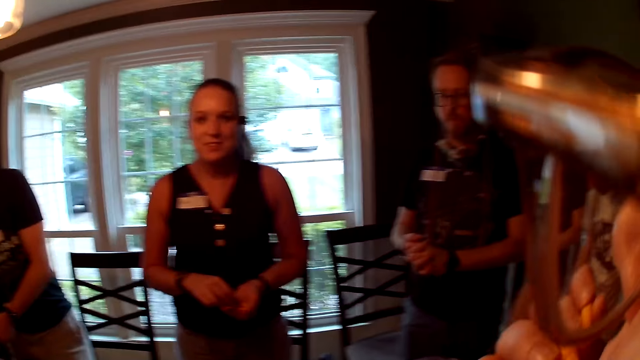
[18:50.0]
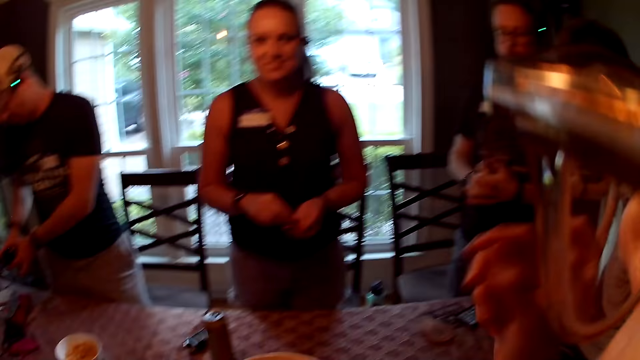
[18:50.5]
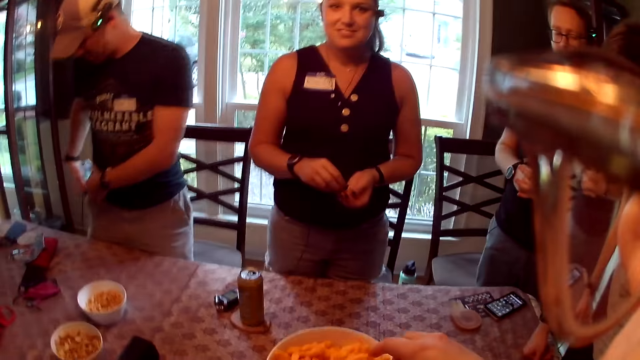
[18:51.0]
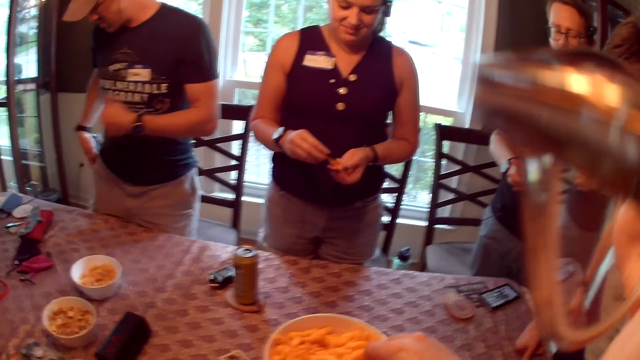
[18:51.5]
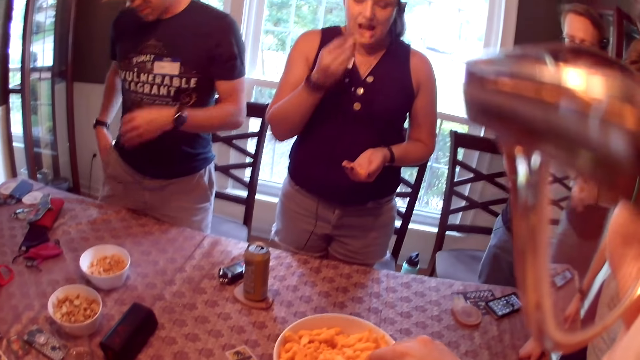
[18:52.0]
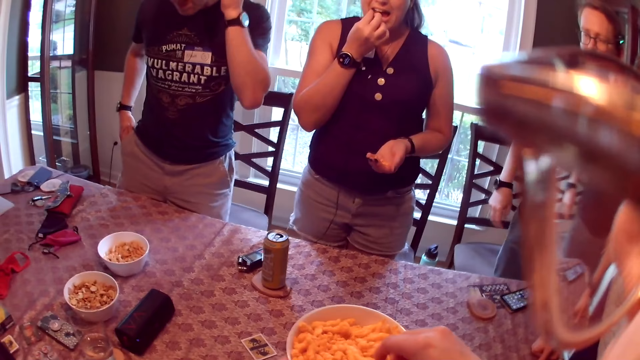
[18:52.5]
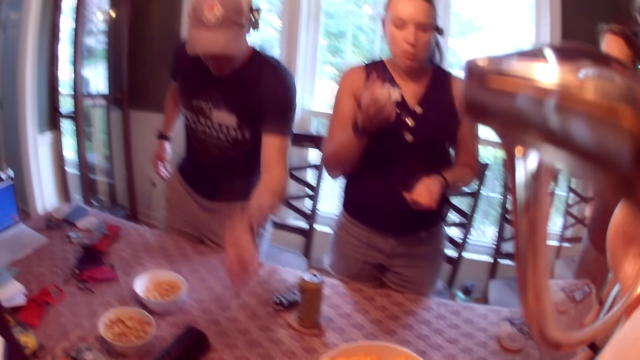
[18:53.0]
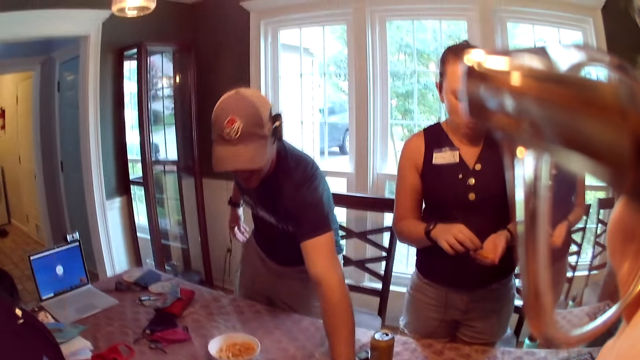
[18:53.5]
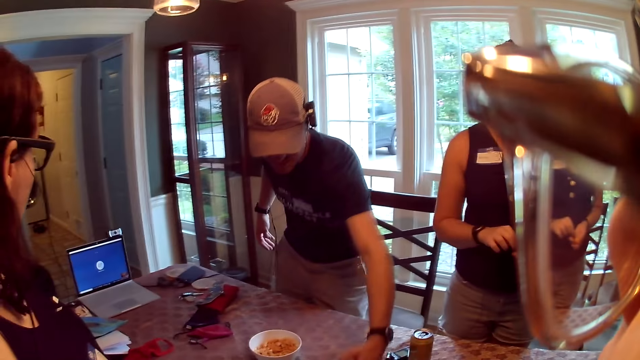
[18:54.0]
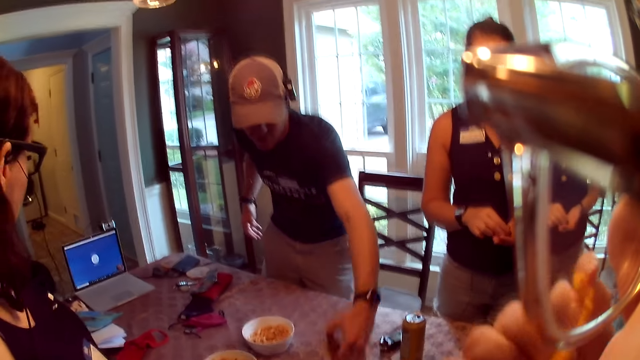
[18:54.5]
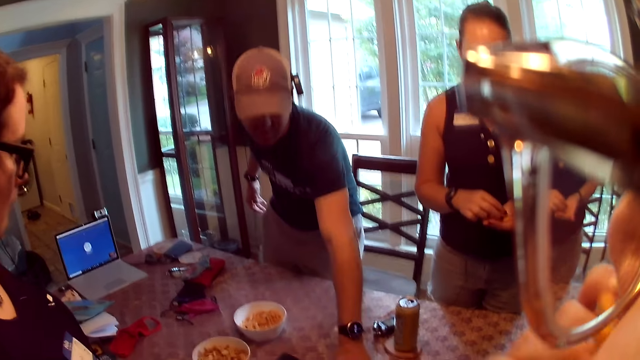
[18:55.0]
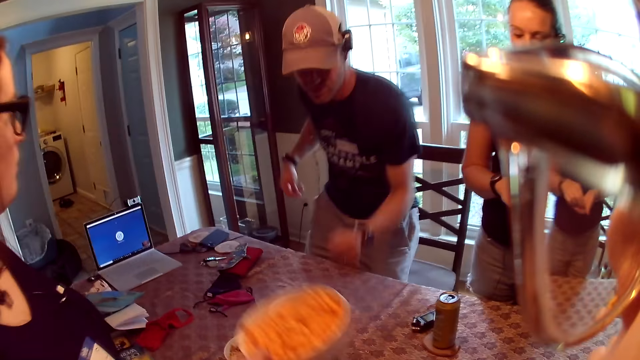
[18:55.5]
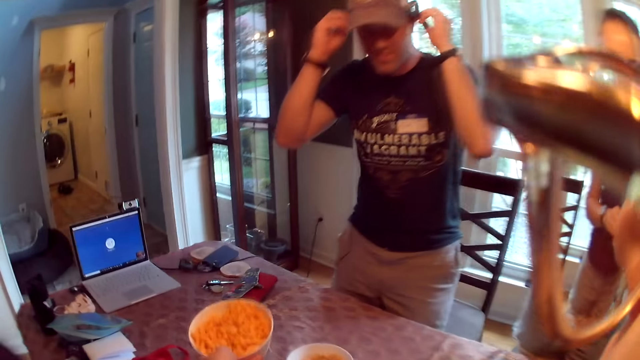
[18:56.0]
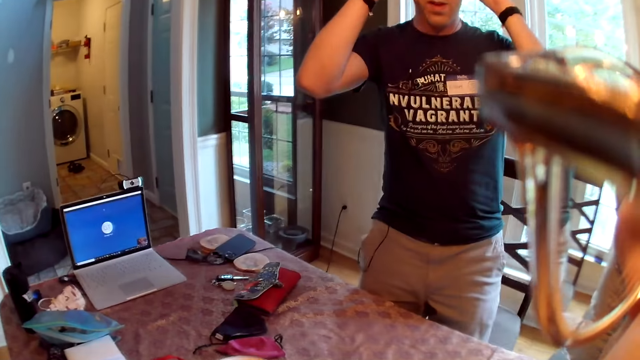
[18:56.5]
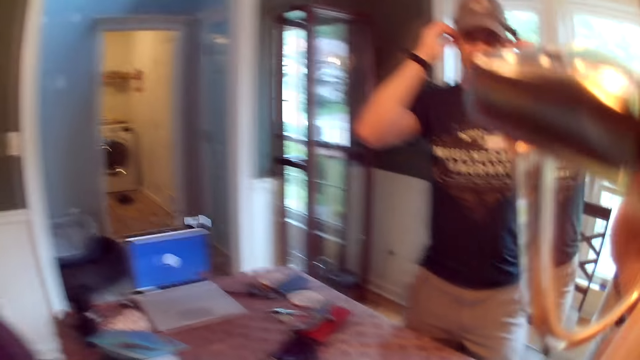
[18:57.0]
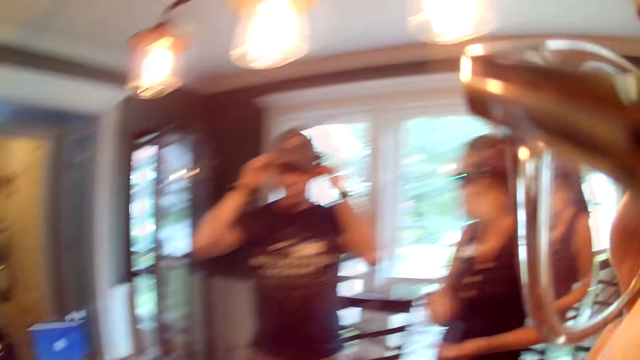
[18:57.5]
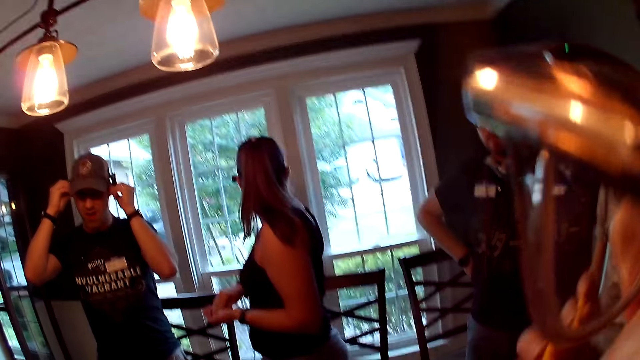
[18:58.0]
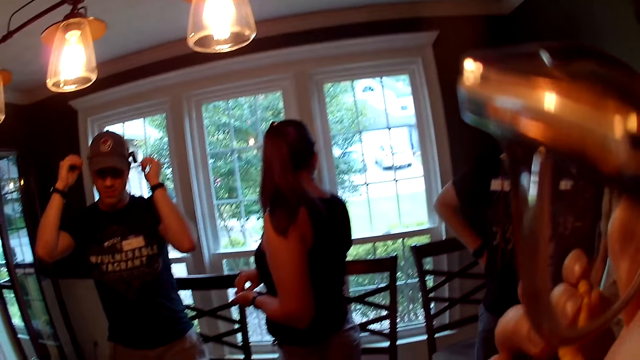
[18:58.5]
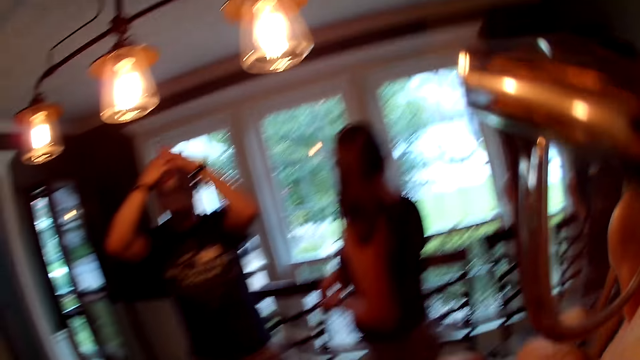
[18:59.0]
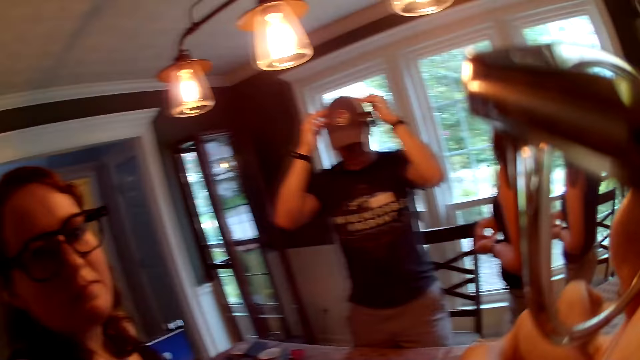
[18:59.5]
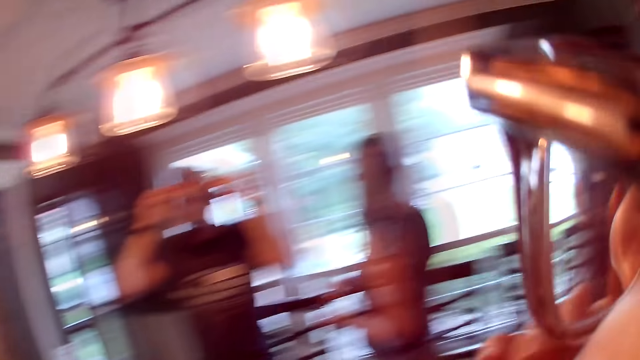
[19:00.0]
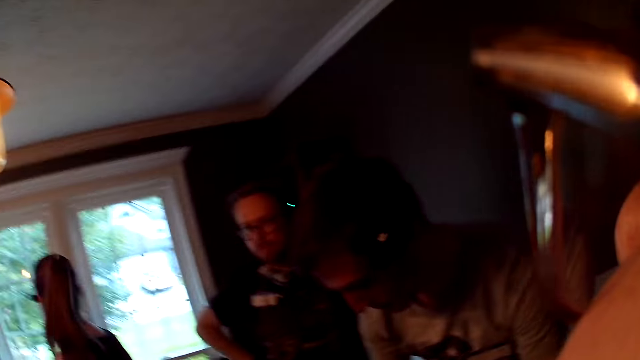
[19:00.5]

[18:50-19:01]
The camera wearer looks around and picks crisps from the bowl with her right hand. The woman eats crisps with her right hand. The camera wearer speaks. The man picks cards from the table with his left hand and drops the cards on the table with his left hand. The camera wearer drops the bowl of crisps on the table with her left hand. She converses with the man. She looks around.

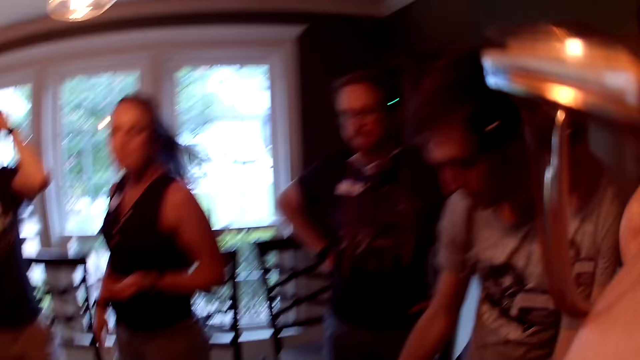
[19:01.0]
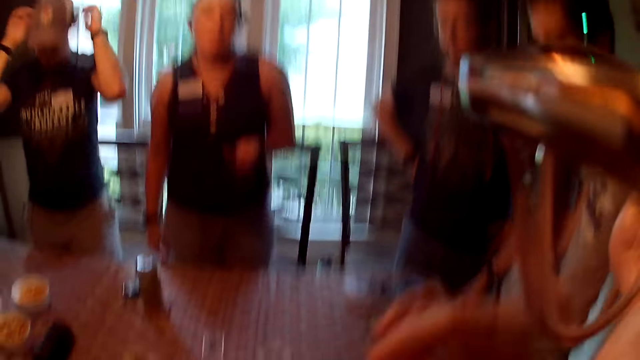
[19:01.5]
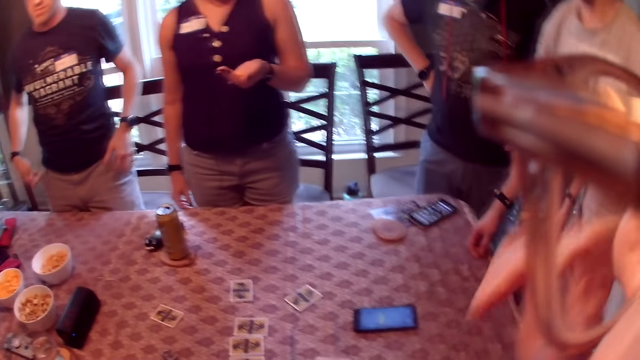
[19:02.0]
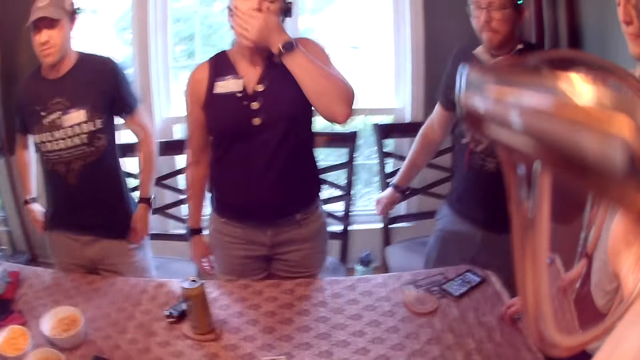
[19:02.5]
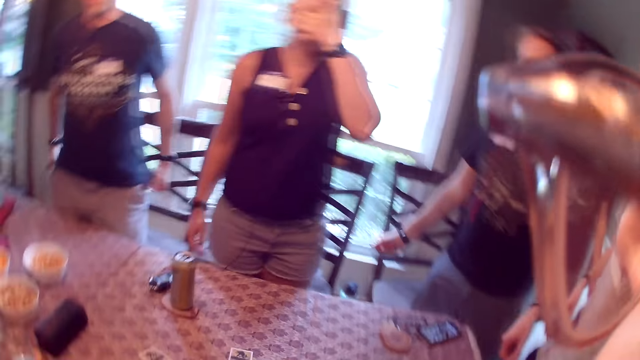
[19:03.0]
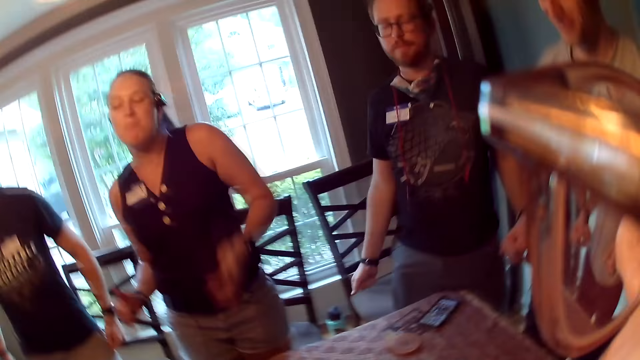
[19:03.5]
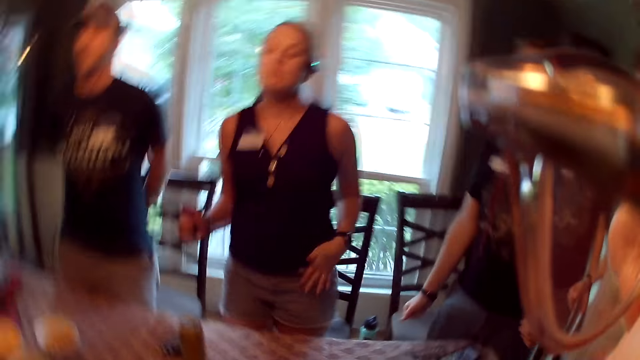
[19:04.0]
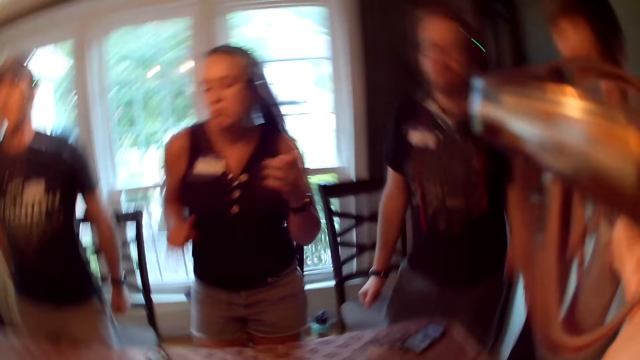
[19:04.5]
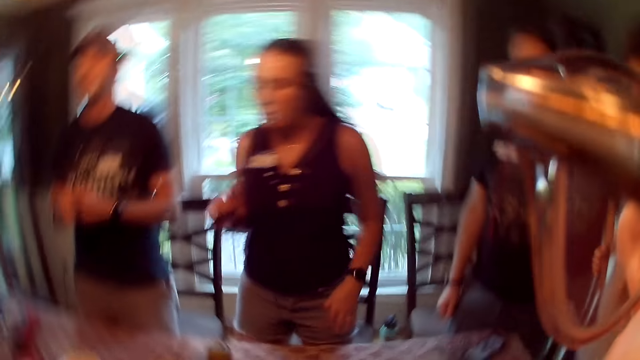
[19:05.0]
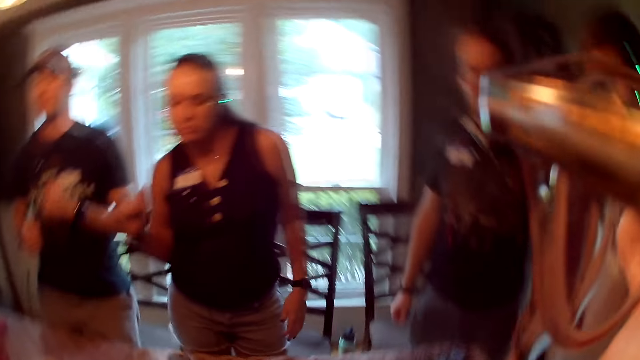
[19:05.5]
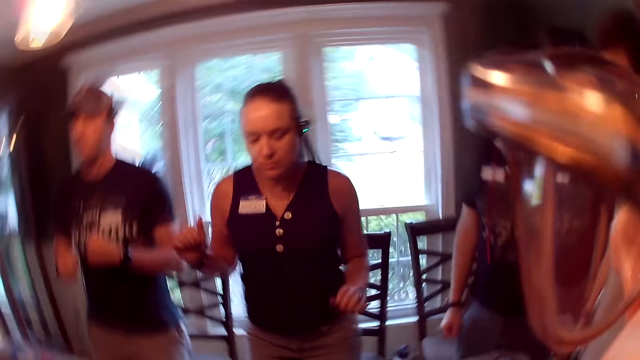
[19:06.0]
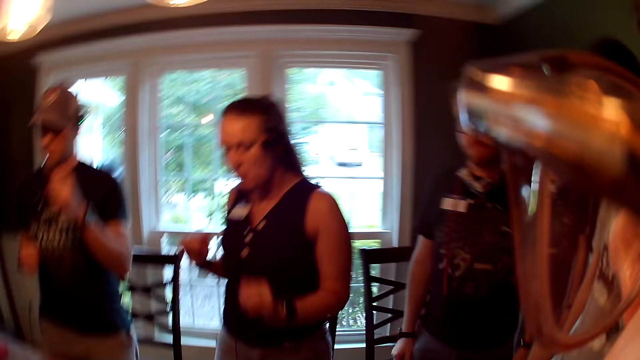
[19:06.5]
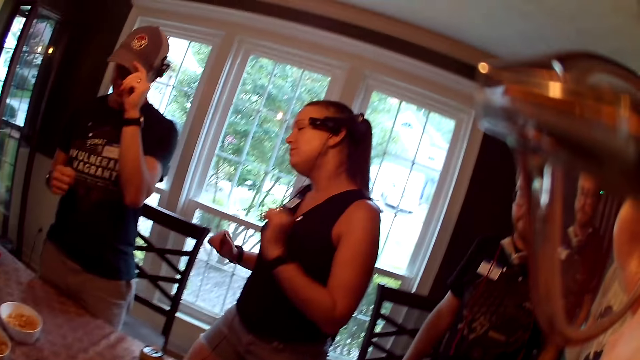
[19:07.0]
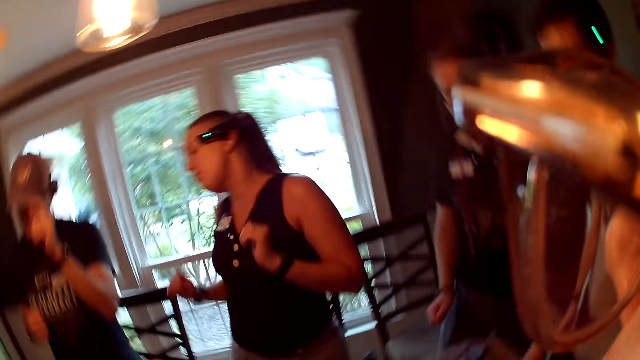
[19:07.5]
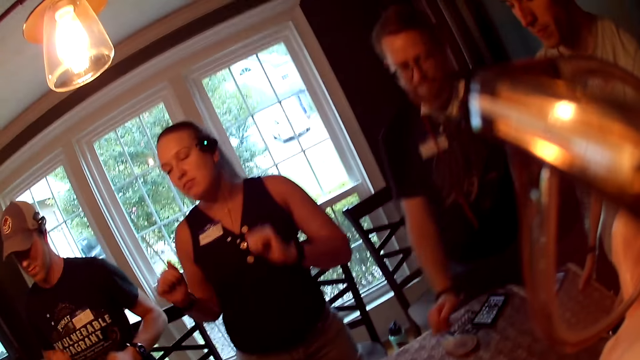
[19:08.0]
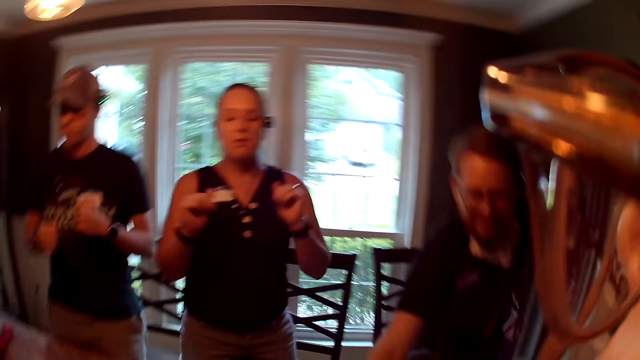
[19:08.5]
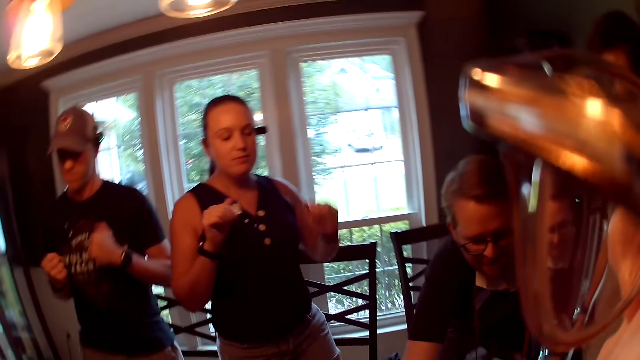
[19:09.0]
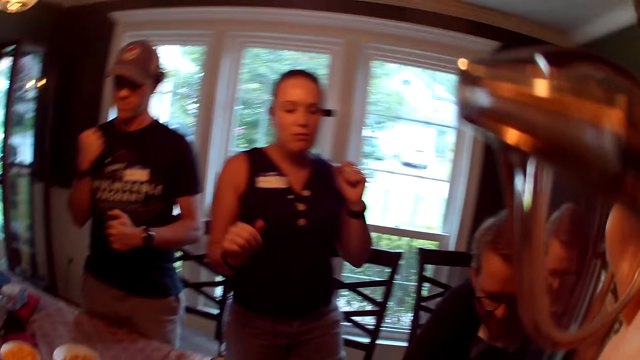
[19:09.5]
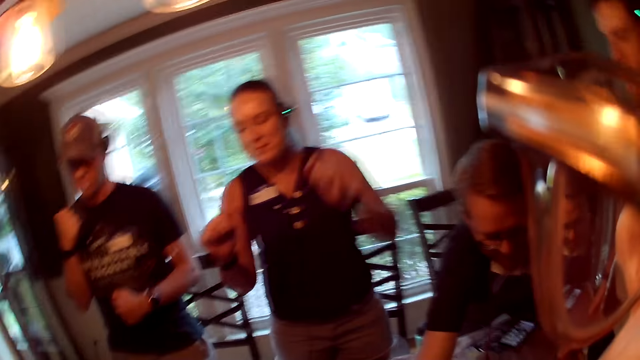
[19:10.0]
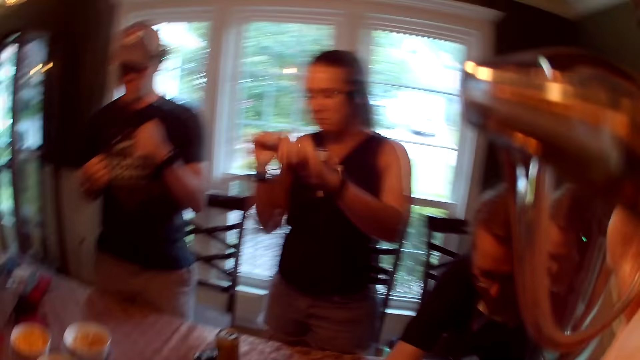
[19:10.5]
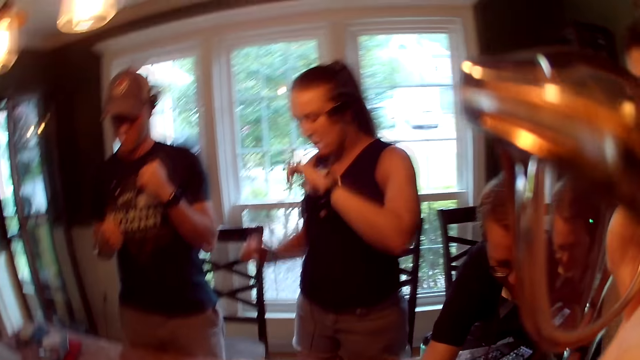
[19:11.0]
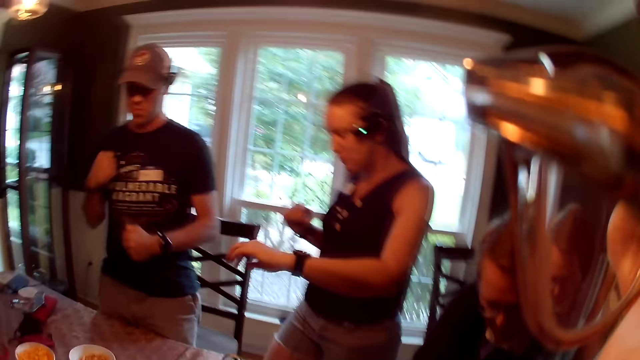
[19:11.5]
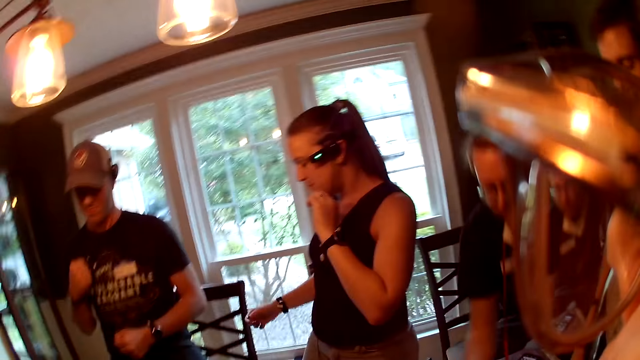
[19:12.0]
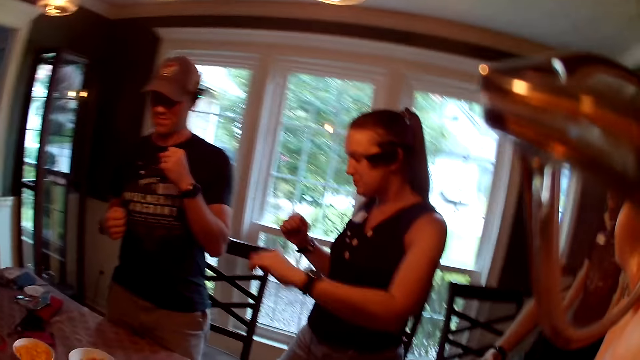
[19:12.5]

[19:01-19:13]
The camera wearer laughs. The woman eats crisps with her left hand. The man dances. The woman dances. Another man picks a card from the table with his right hand. A woman dances.
